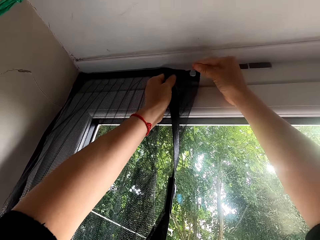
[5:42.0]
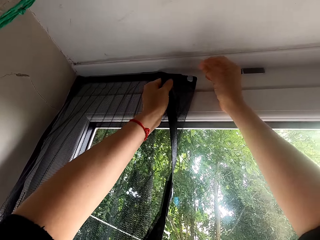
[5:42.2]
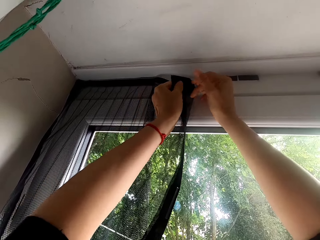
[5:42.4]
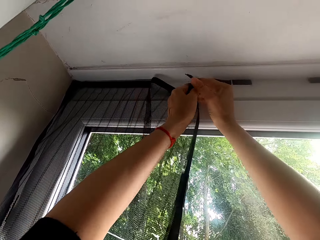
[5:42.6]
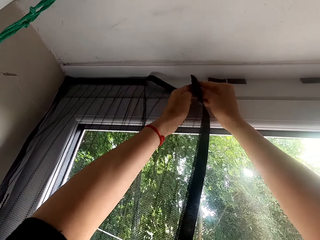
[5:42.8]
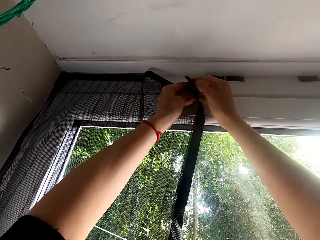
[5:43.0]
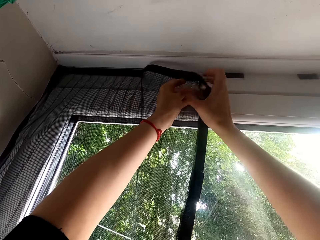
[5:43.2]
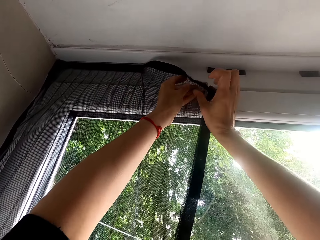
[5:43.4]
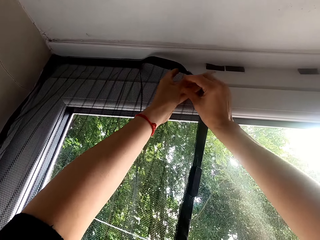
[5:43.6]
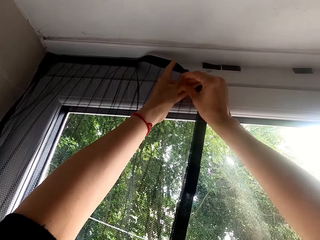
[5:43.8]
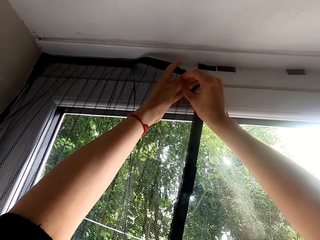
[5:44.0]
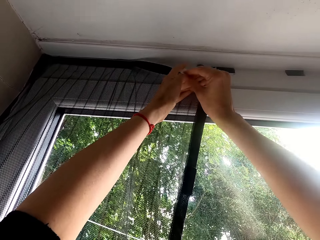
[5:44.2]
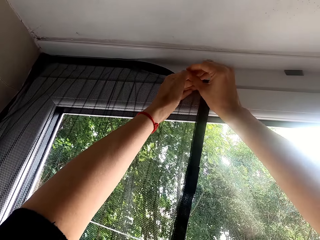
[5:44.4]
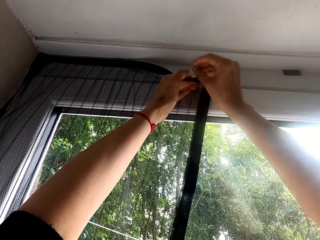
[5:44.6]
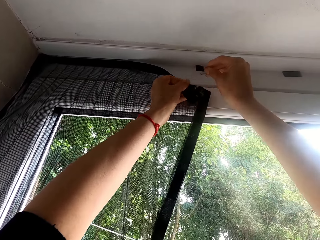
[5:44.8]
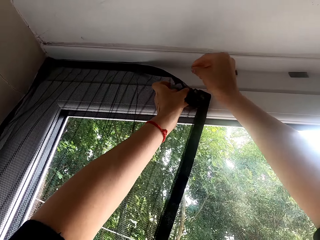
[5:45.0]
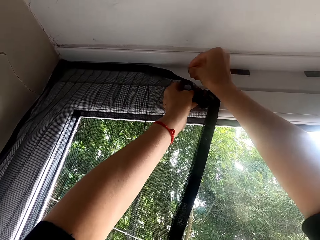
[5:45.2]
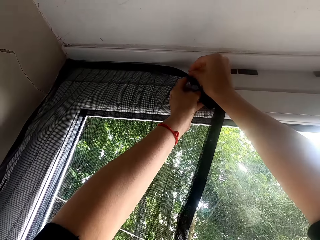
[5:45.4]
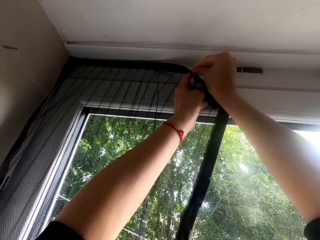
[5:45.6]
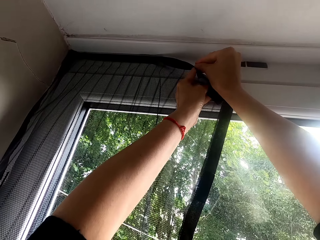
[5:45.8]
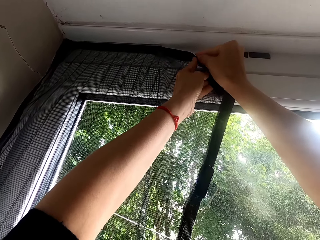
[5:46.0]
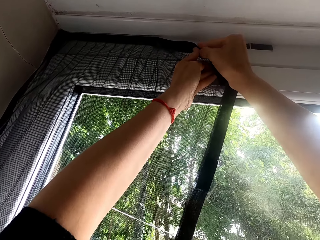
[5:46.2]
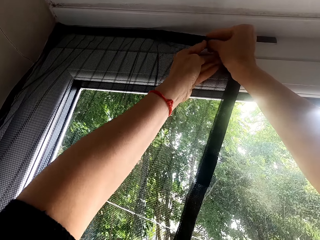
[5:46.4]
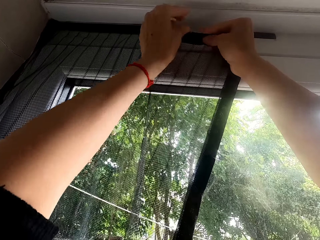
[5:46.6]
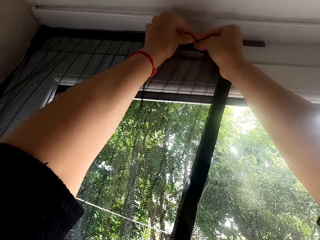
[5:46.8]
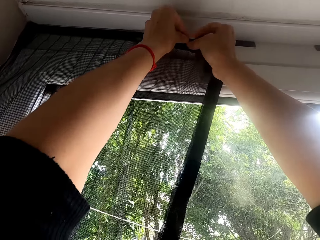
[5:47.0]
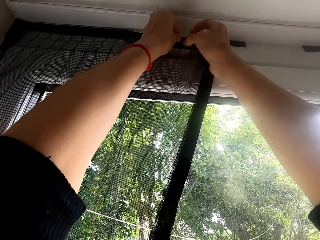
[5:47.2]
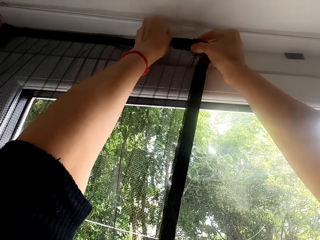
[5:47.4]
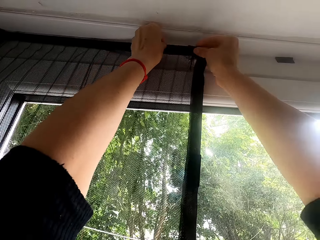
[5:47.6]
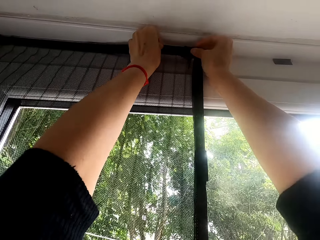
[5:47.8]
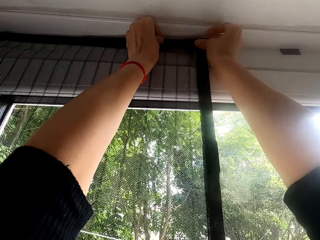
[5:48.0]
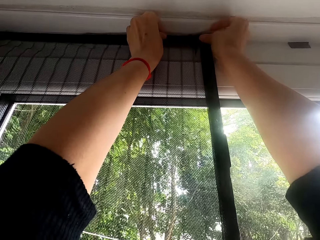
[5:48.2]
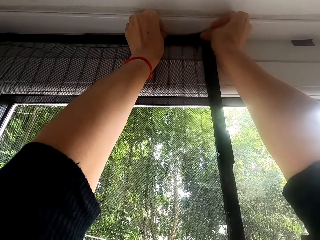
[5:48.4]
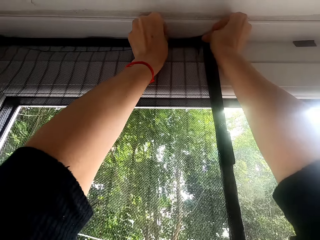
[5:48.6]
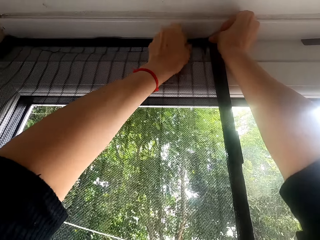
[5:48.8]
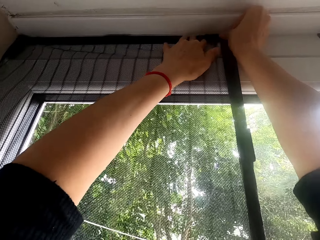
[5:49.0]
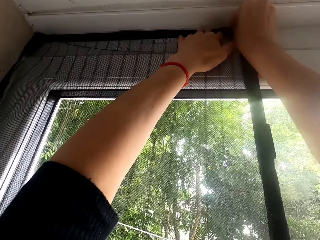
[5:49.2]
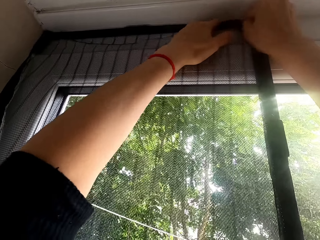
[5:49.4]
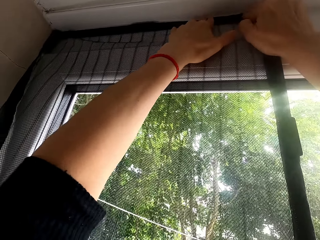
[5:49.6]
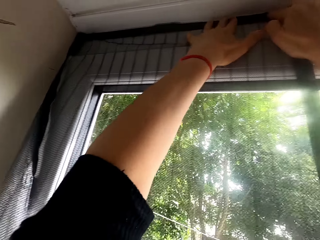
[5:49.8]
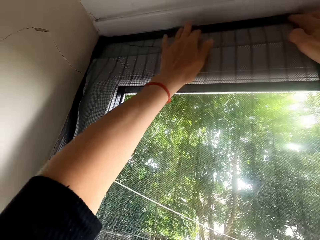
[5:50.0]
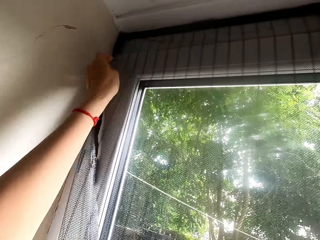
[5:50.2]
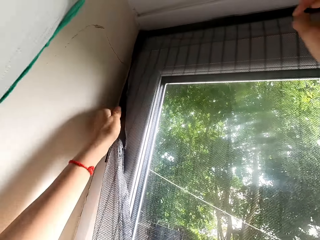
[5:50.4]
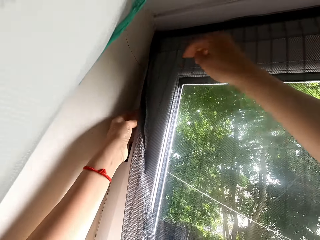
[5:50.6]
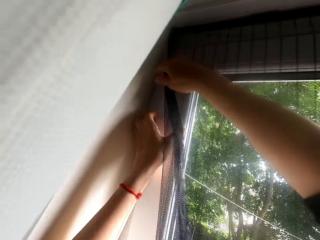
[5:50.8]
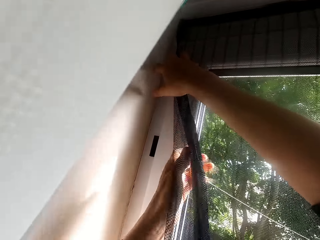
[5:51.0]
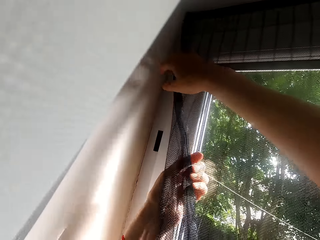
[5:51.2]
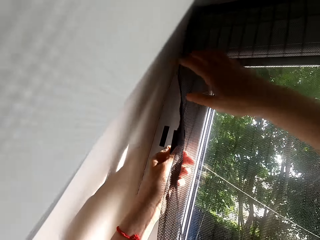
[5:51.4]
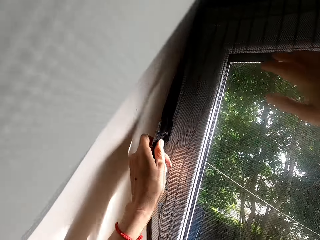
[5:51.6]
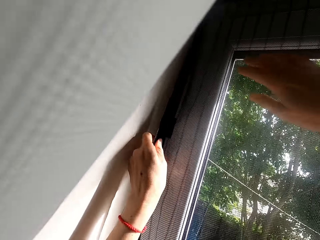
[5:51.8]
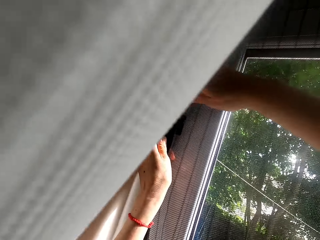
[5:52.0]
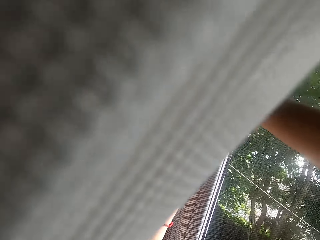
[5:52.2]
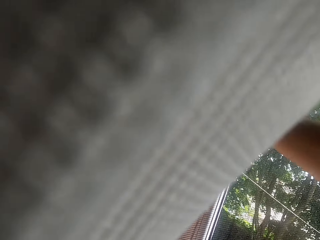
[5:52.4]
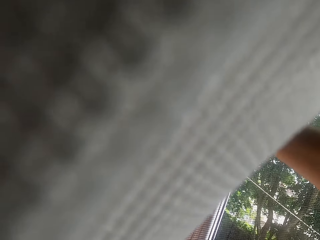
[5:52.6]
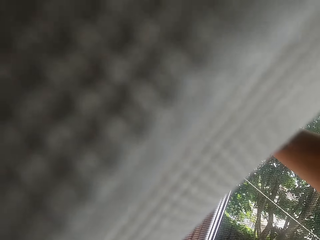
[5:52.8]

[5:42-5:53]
The camera wearer sticks the curtain on the door.

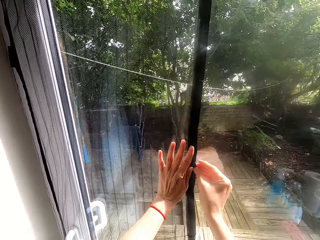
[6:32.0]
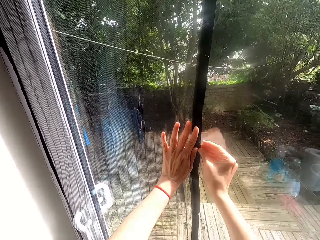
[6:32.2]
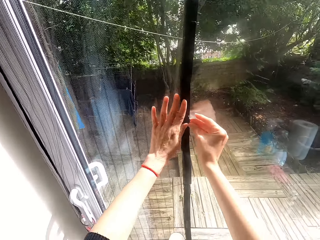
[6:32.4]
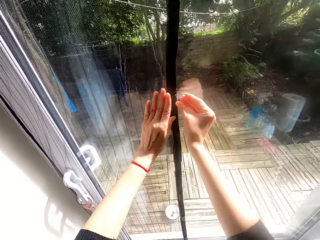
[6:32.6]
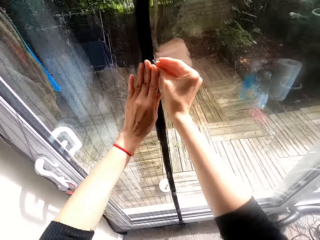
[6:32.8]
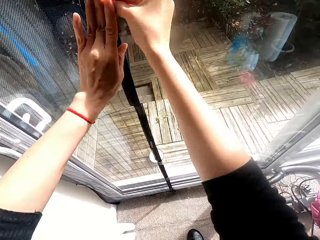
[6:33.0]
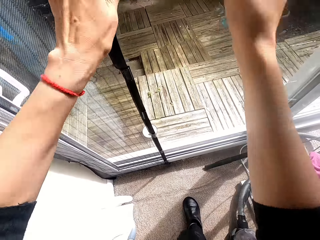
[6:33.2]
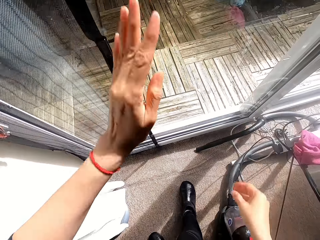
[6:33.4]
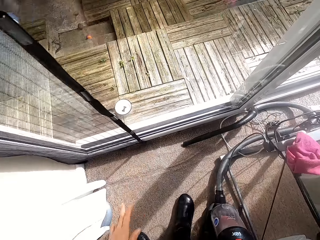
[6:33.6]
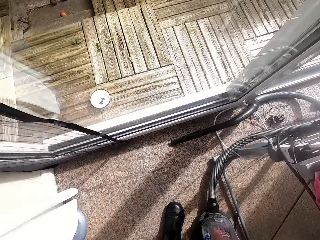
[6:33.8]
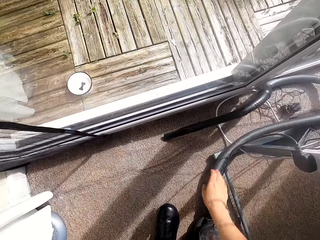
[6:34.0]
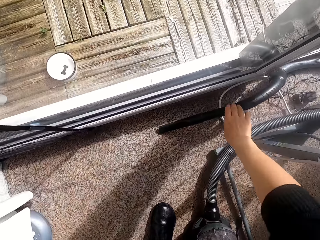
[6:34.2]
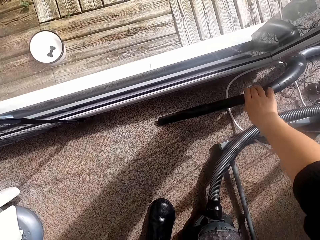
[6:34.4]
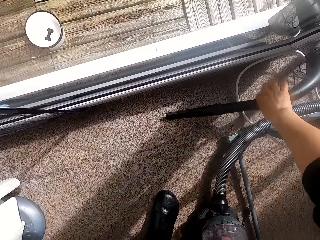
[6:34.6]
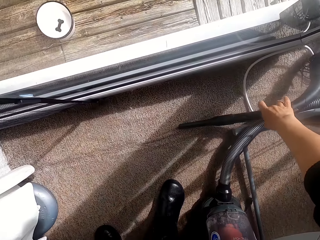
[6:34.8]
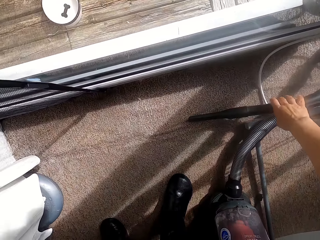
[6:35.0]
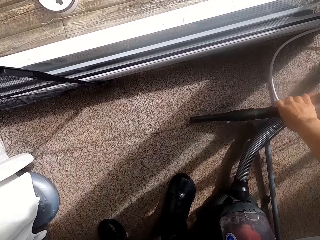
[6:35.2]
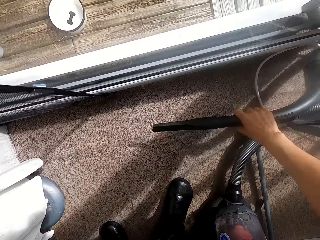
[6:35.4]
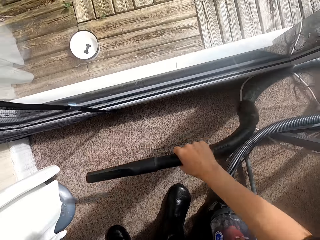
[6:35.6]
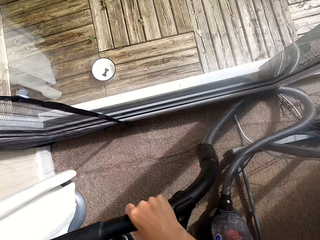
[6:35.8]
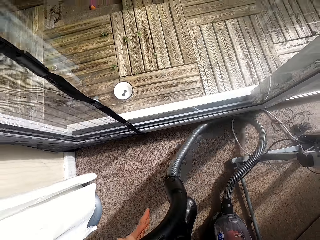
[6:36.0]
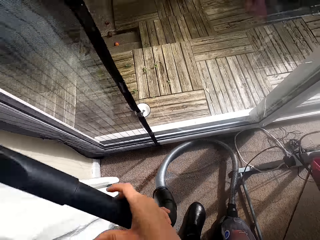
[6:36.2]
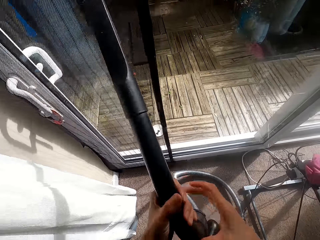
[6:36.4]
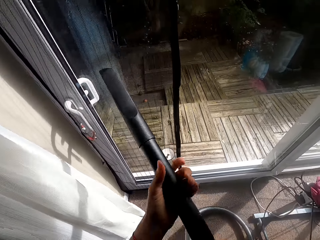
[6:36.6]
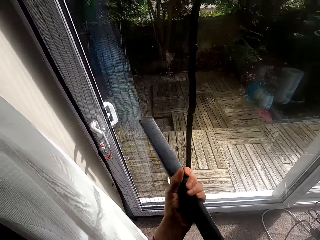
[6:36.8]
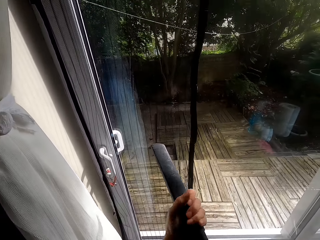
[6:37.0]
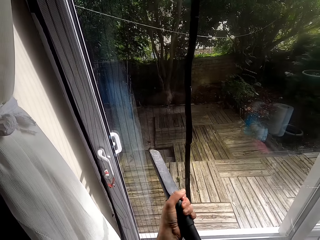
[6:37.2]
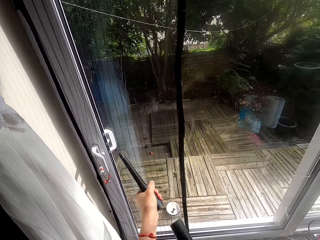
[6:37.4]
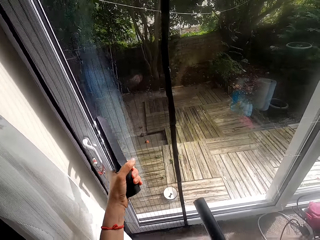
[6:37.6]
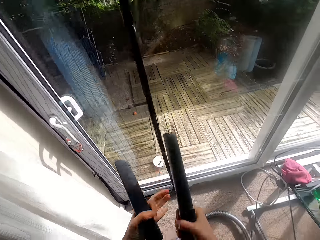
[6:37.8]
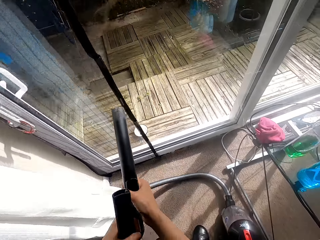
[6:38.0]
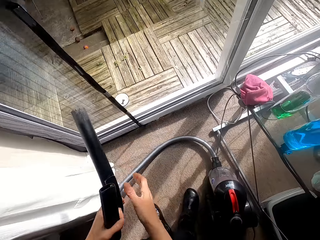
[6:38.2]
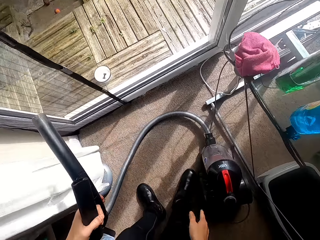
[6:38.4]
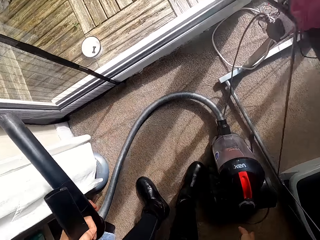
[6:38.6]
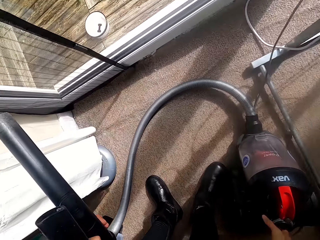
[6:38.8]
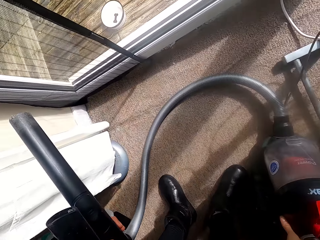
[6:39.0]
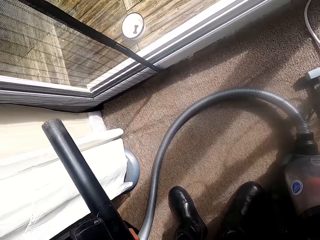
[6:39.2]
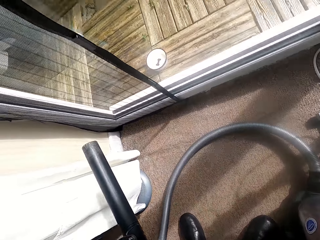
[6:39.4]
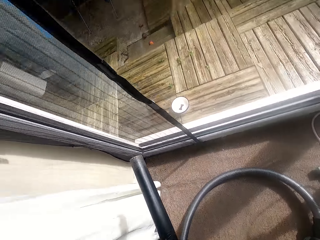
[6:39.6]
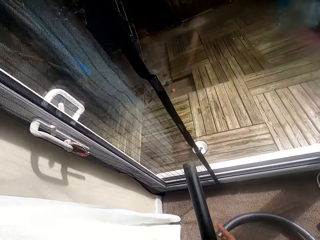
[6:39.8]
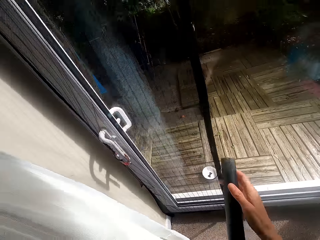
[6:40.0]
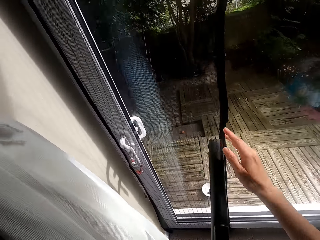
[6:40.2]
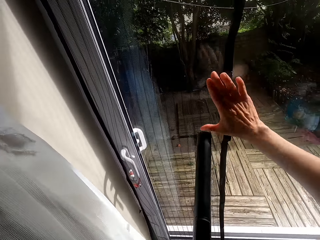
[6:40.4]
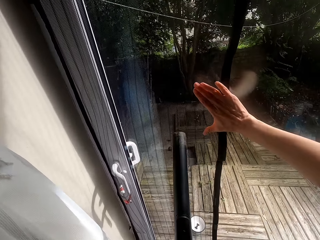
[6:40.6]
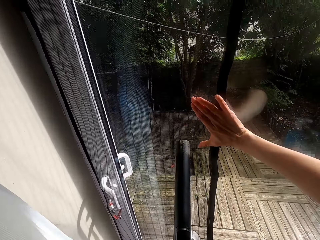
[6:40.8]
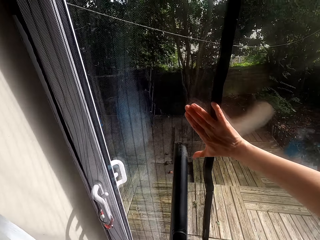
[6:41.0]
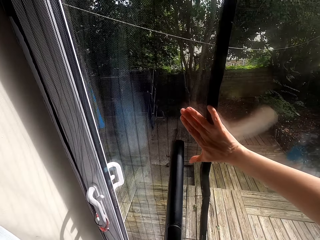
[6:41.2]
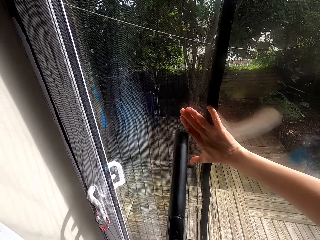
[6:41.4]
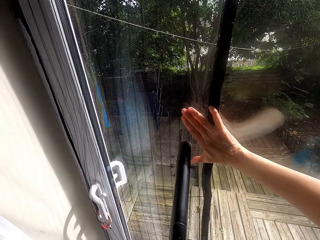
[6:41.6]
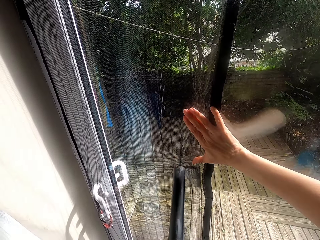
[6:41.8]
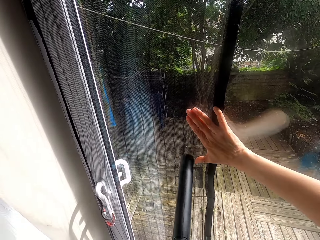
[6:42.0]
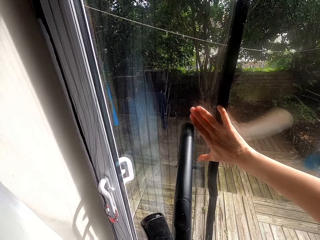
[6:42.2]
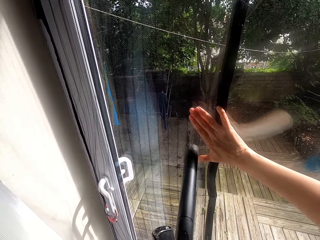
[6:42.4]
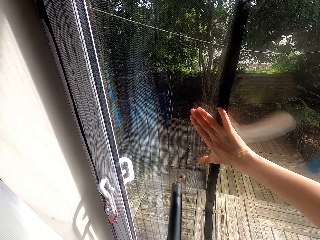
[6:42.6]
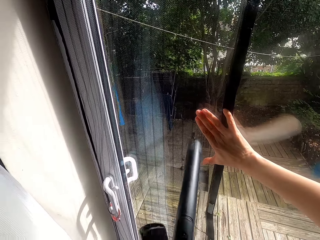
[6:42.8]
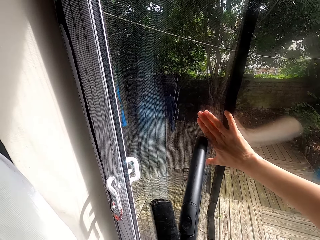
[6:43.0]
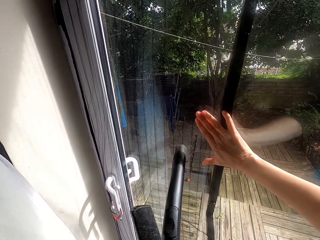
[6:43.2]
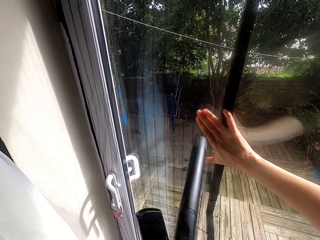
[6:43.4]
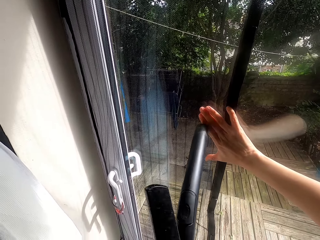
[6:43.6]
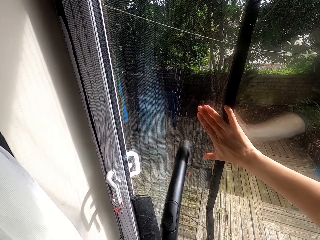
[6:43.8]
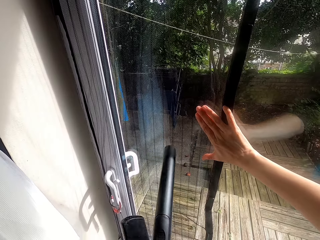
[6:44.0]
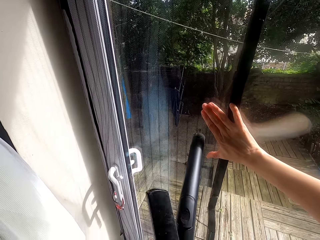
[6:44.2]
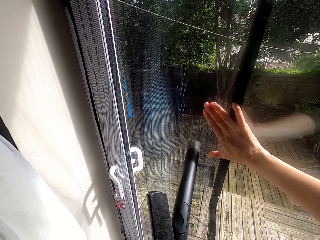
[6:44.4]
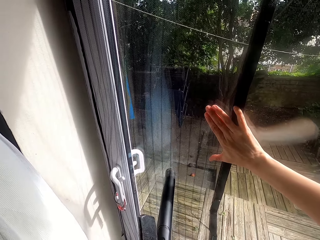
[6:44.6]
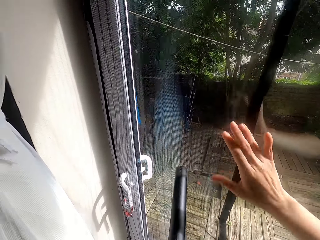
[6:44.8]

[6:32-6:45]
The camera wearer picks up the vacuum cleaner from the floor. They move the vacuum cleaner, remove part of the vacuum cleaner and turn on the vacuum cleaner. They clean the curtain with the vacuum cleaner. They blow the curtain.
